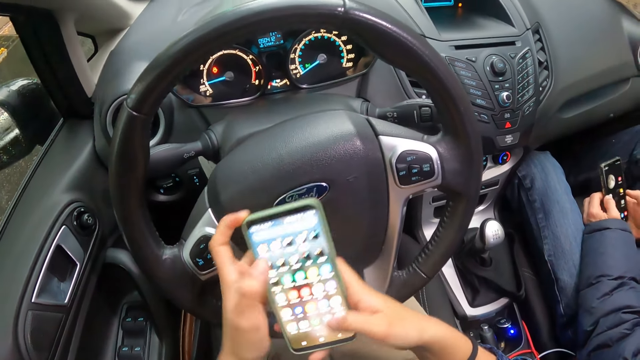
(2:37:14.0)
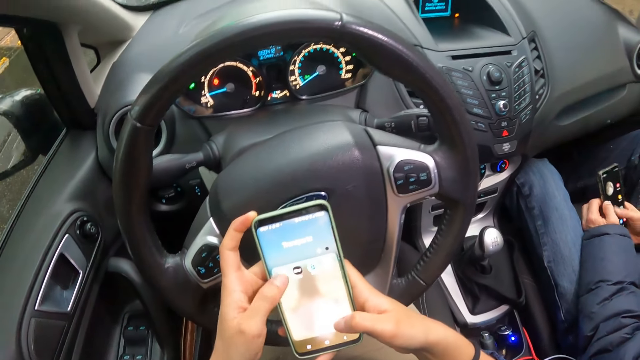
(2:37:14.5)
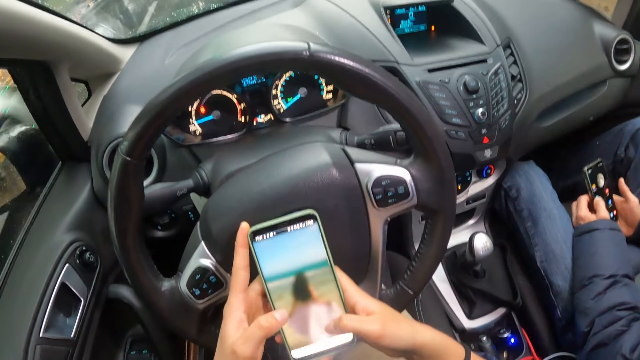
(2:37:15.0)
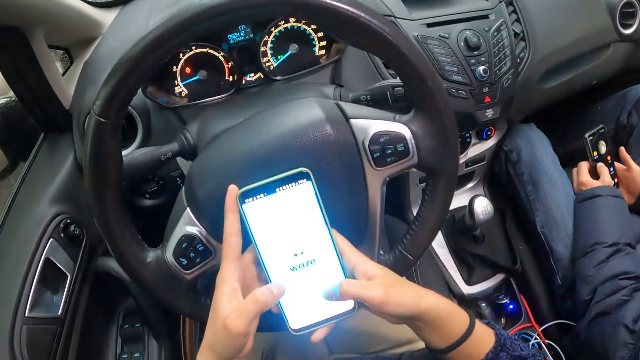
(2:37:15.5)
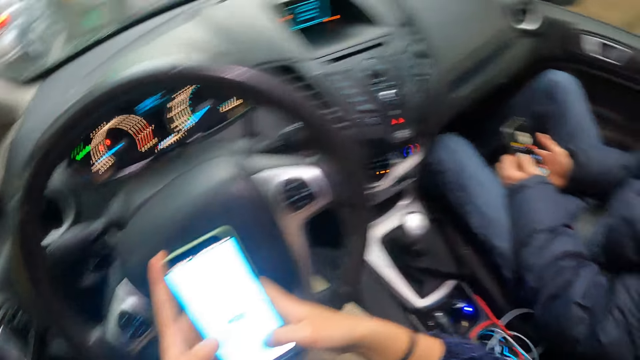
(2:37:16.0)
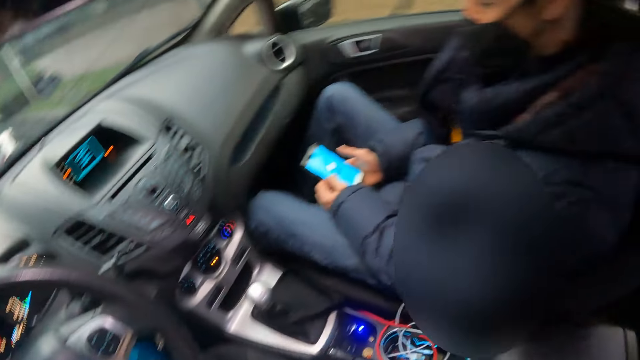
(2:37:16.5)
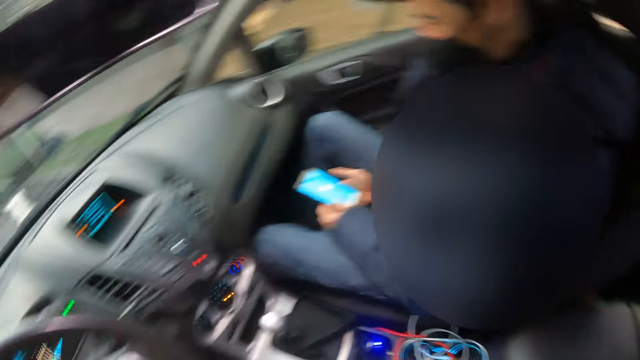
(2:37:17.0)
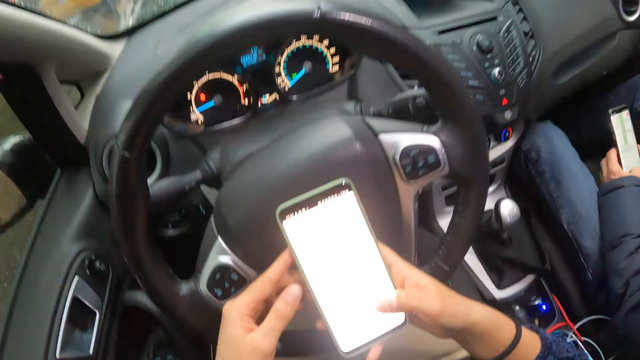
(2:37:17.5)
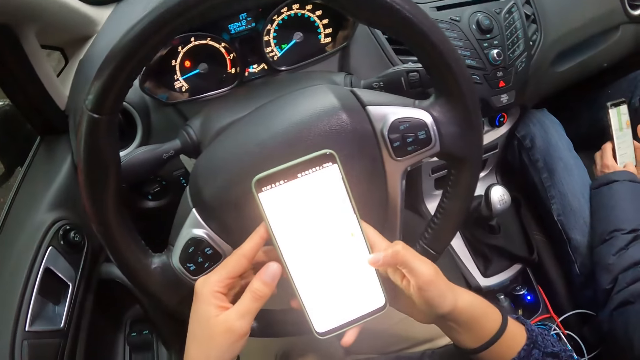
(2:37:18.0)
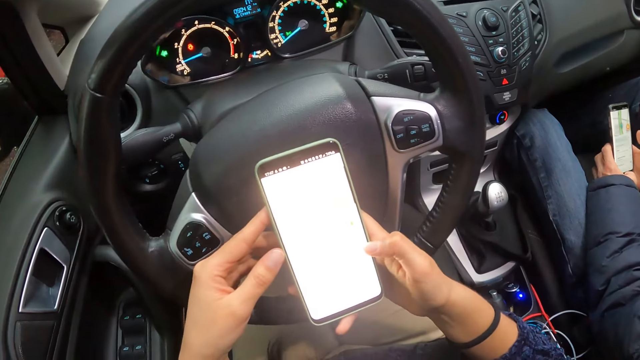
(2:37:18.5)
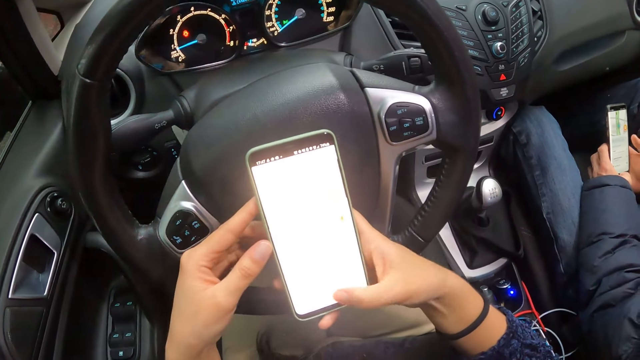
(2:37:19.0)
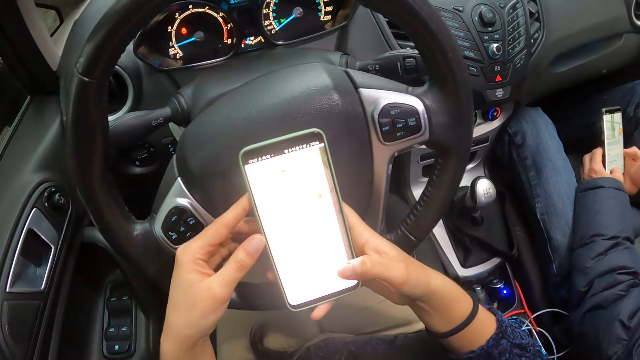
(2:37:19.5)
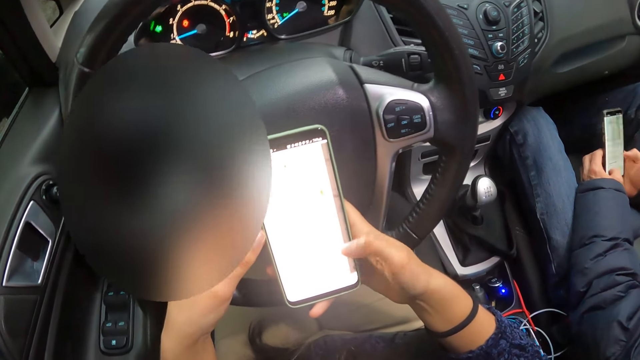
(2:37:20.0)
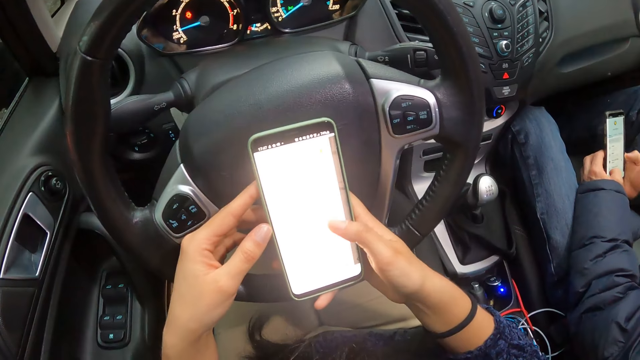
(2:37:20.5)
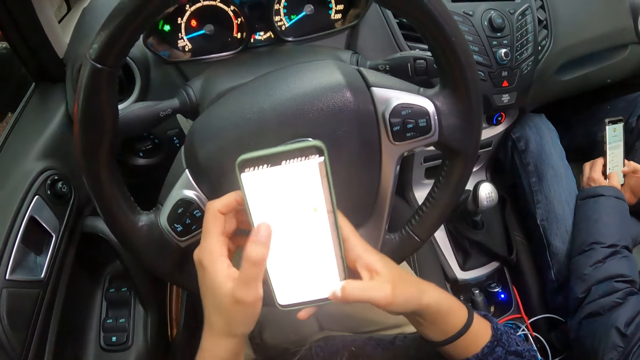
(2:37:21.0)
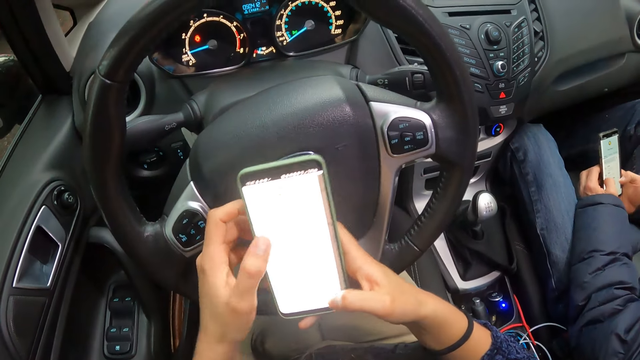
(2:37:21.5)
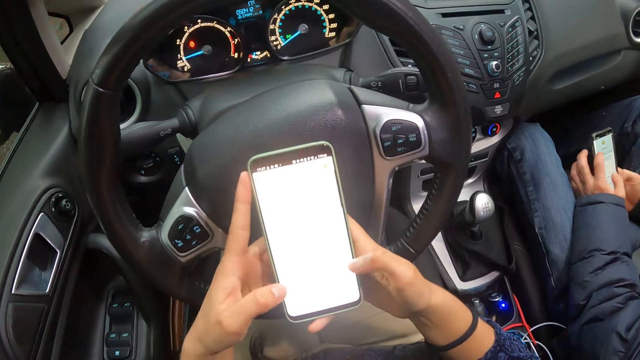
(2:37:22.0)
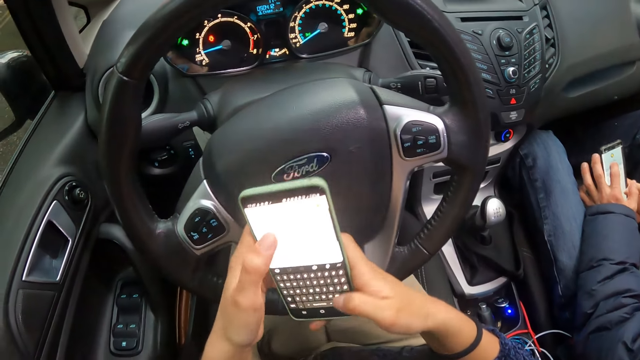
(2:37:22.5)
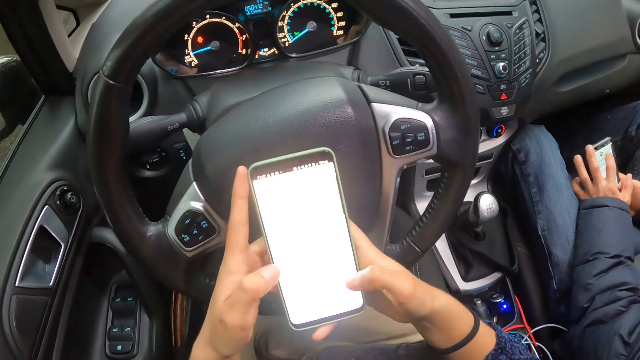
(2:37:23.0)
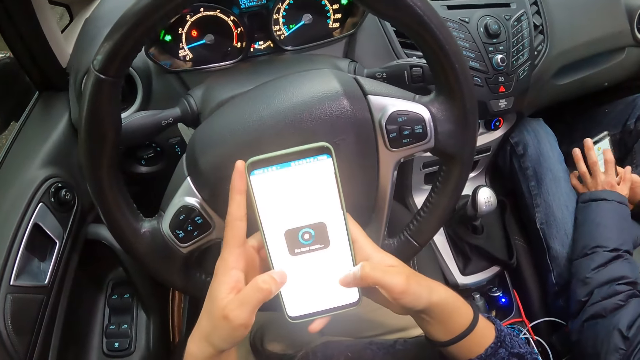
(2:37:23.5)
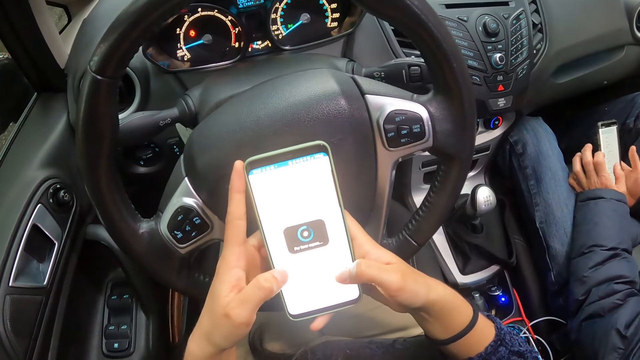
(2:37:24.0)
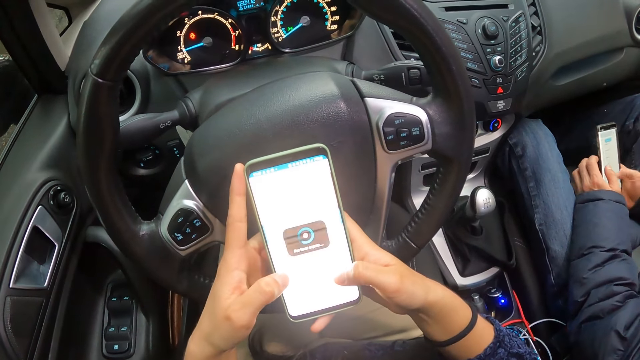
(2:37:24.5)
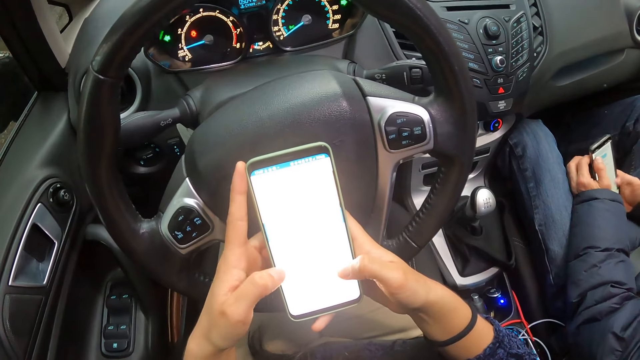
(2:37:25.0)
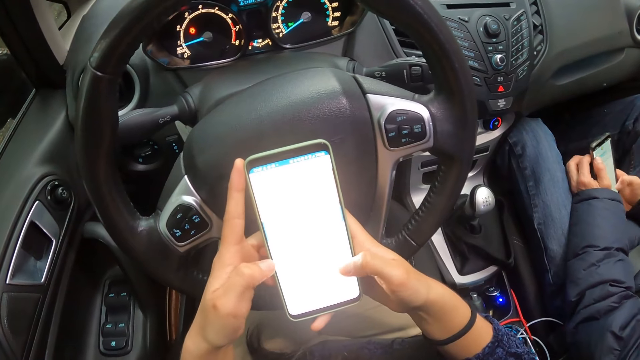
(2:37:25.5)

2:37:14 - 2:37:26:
The camera wearer looks at a man. They use a mobile phone.

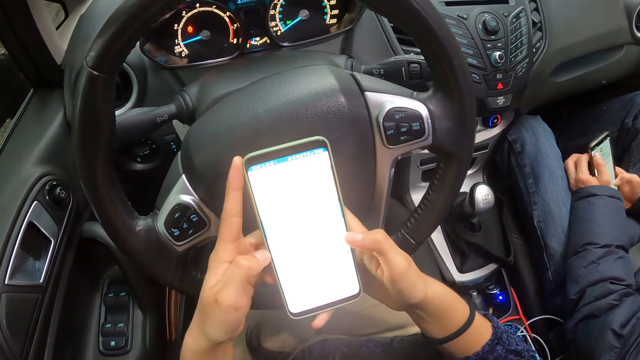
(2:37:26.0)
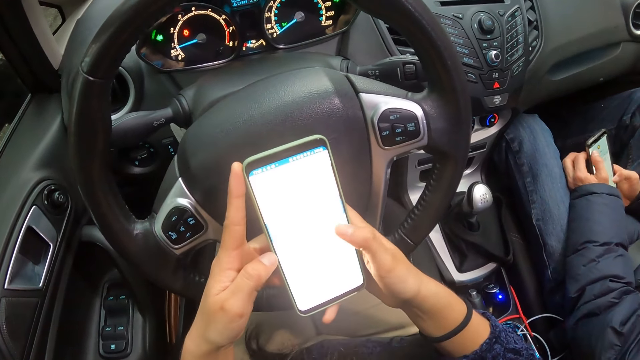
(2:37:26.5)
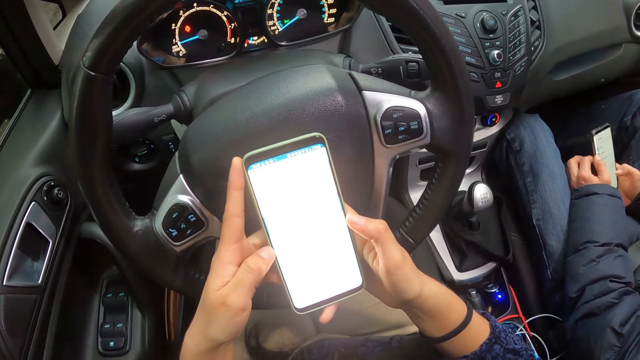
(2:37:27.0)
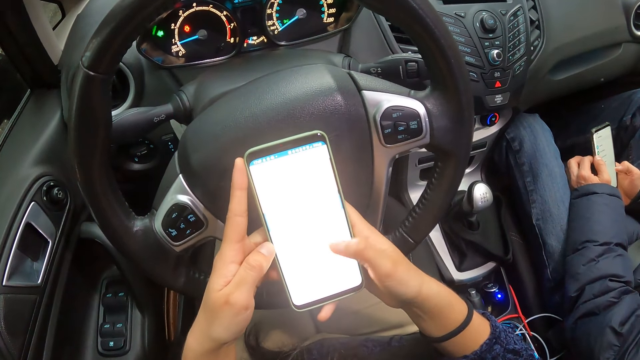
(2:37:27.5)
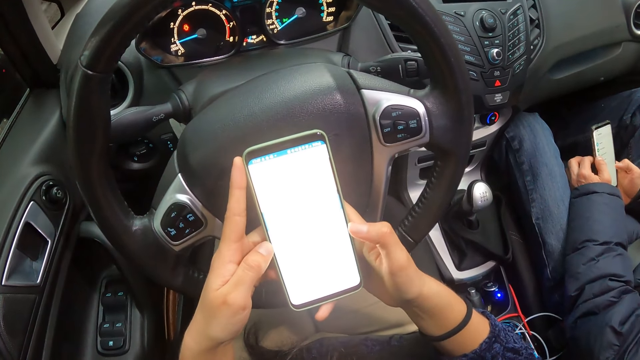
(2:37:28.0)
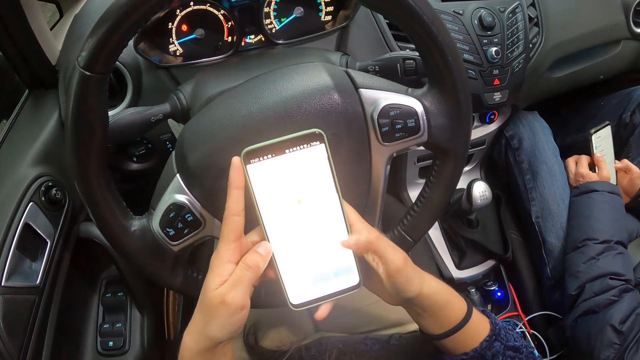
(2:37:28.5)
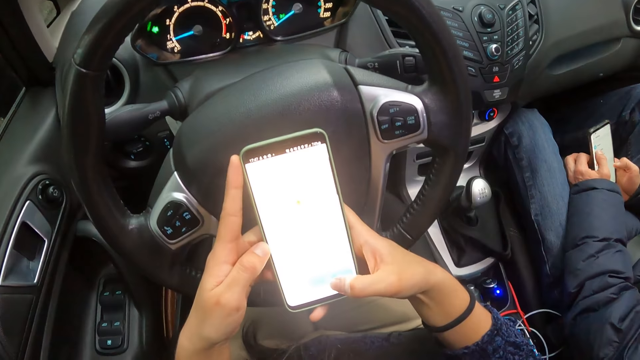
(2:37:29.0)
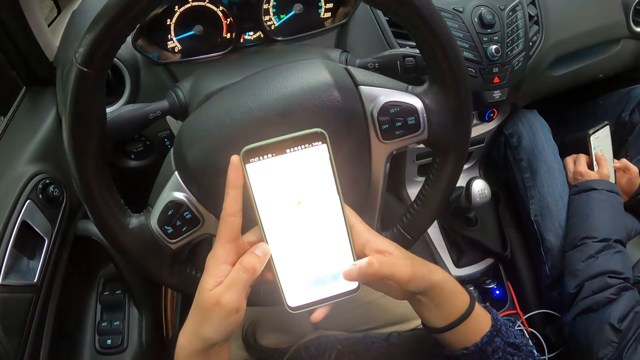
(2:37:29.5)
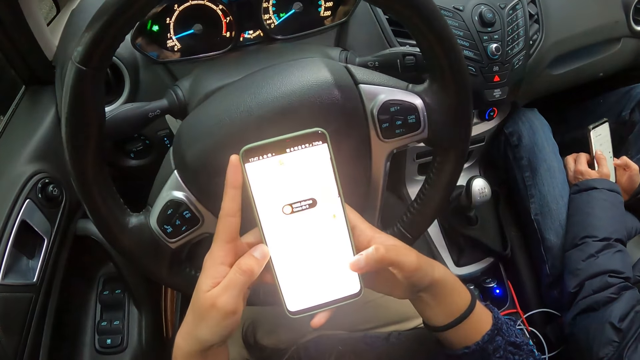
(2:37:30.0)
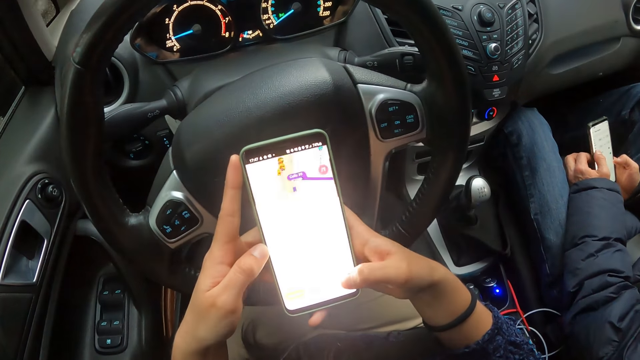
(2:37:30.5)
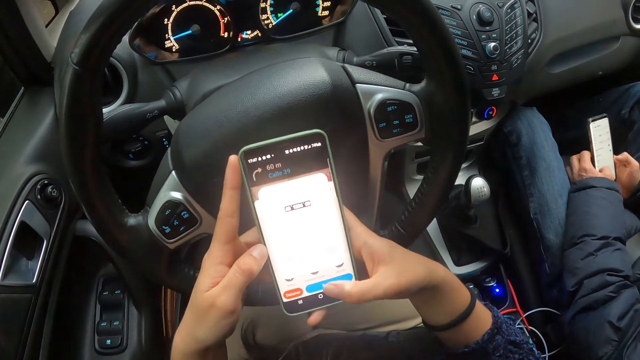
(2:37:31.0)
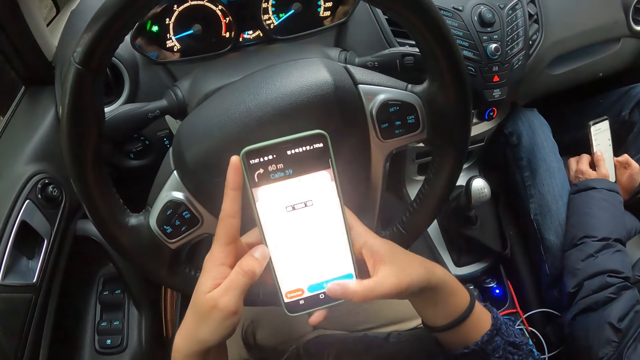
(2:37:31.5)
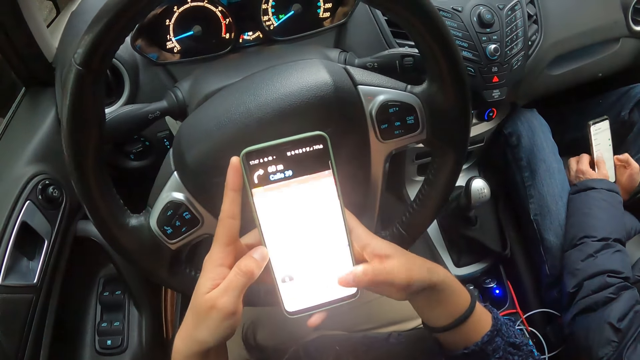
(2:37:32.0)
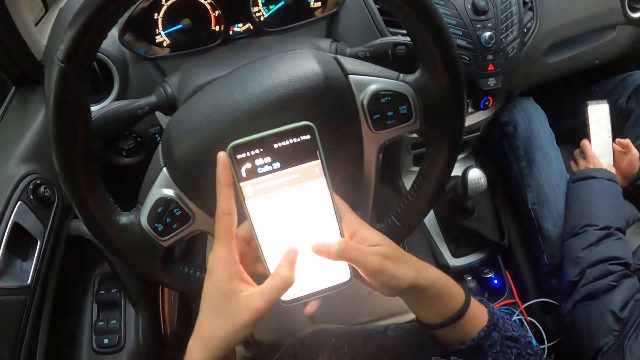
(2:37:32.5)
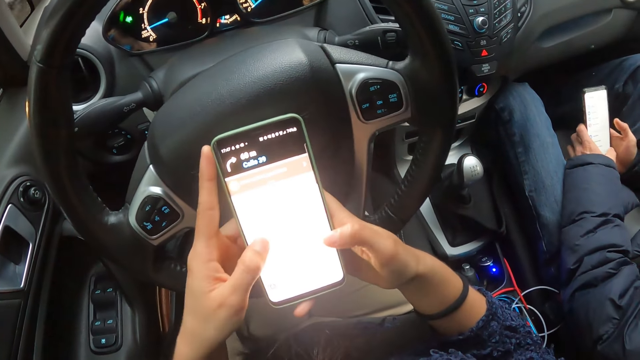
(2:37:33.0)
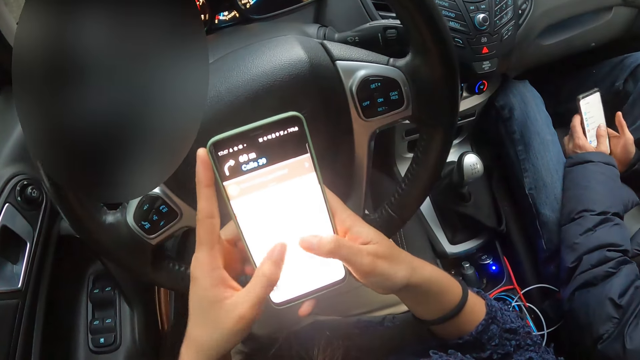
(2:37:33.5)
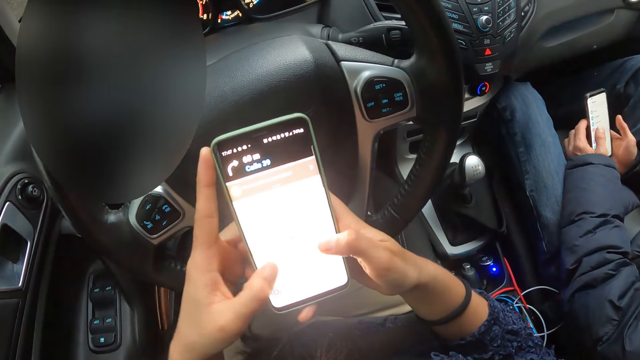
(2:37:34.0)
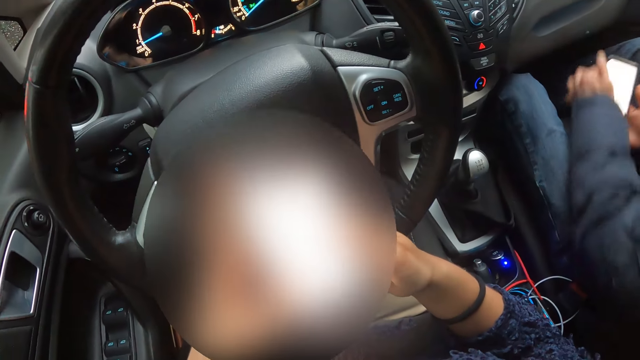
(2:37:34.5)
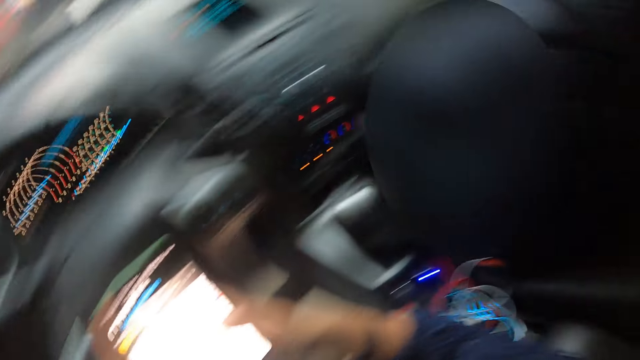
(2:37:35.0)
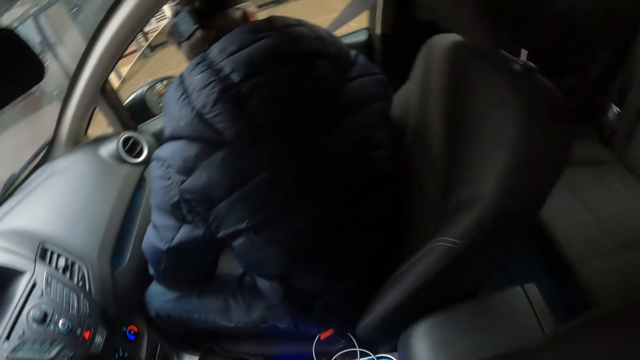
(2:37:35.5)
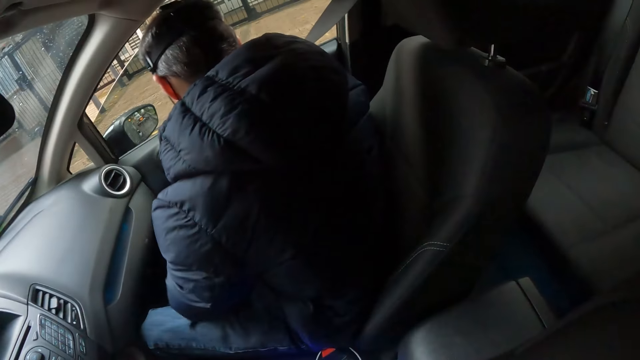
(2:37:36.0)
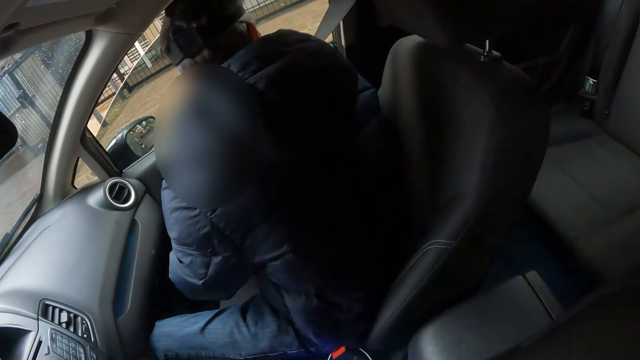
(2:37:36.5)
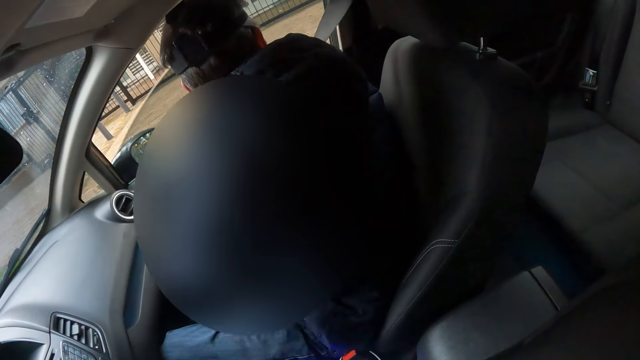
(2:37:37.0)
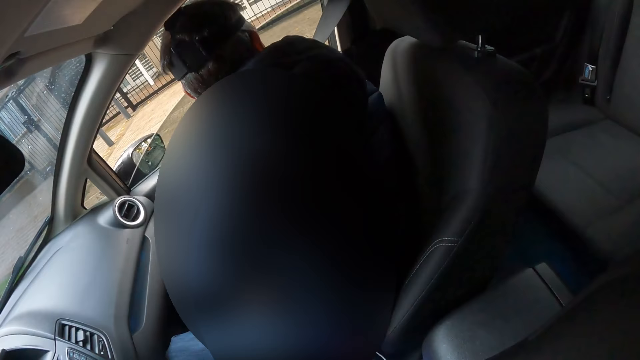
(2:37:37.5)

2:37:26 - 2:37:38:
A man passes the phone from his left hand to his right hand. The man winds down a window of the car with his left hand. The camera wearer looks at the man.
